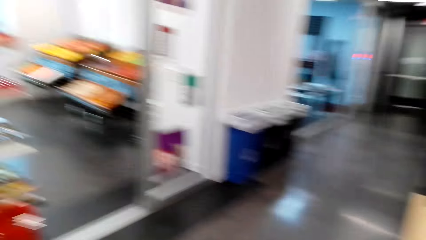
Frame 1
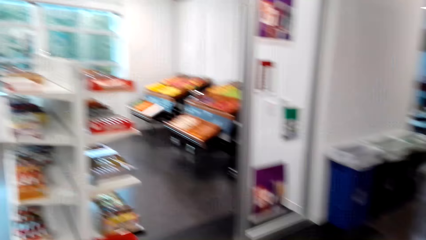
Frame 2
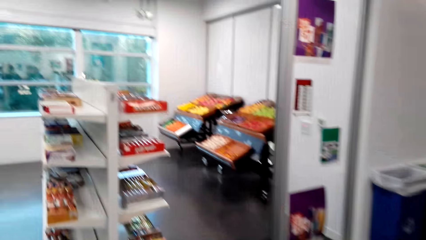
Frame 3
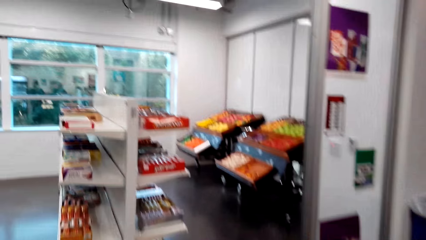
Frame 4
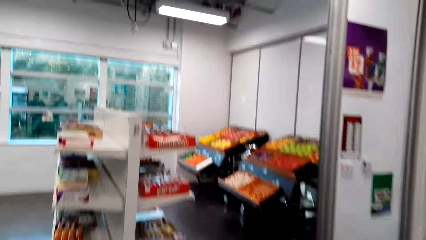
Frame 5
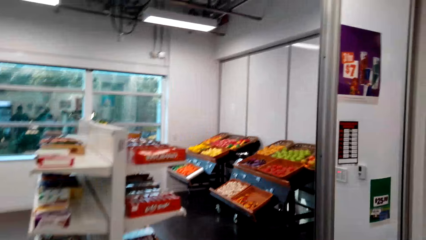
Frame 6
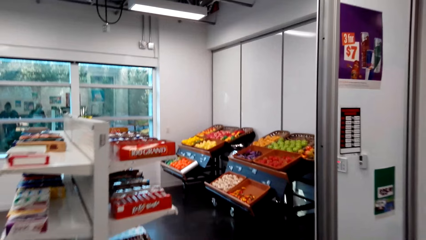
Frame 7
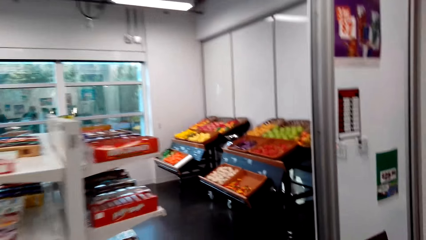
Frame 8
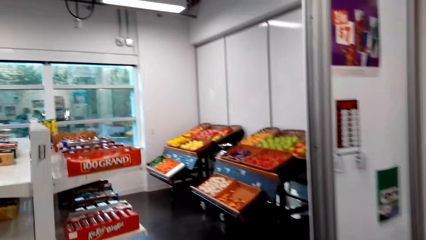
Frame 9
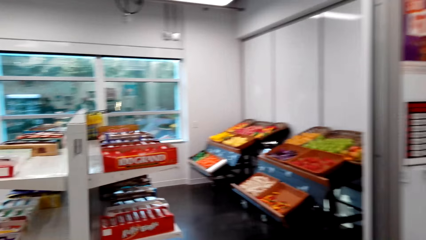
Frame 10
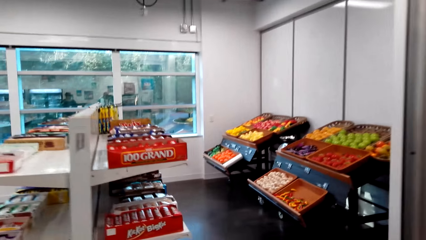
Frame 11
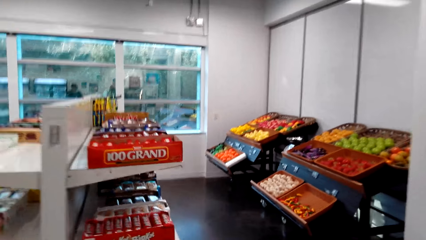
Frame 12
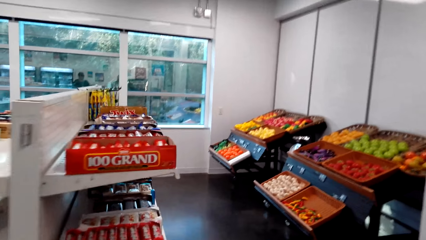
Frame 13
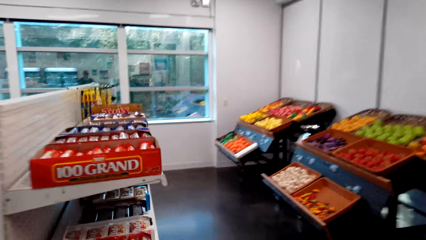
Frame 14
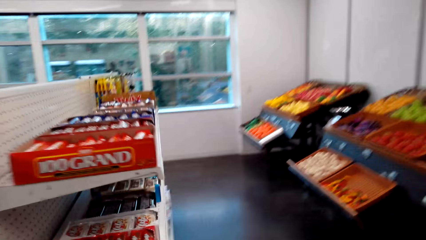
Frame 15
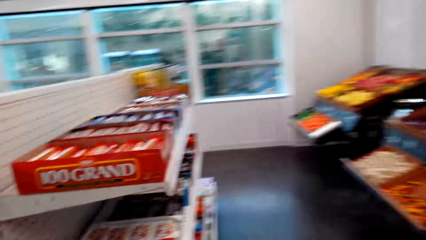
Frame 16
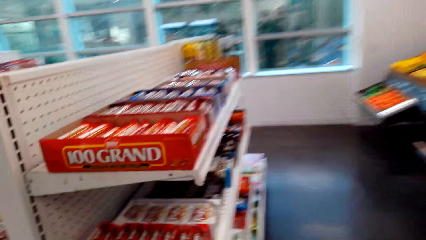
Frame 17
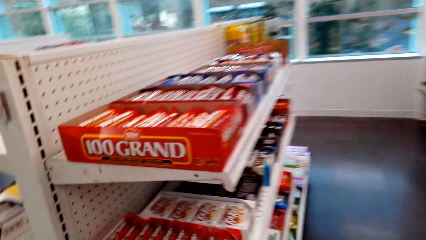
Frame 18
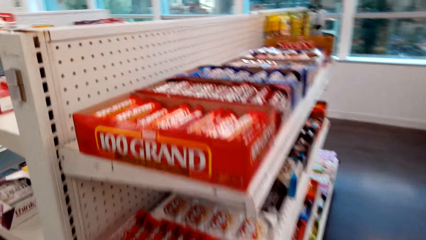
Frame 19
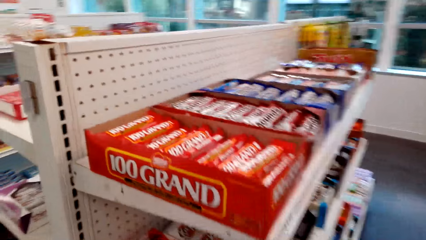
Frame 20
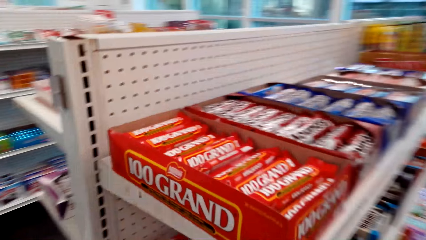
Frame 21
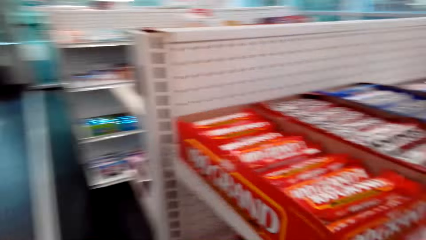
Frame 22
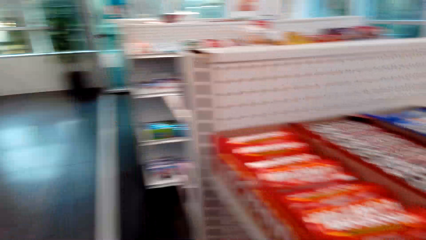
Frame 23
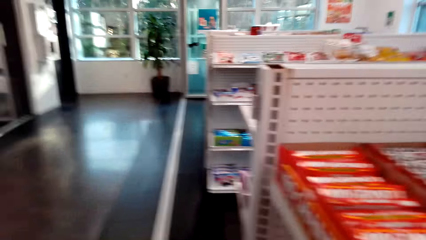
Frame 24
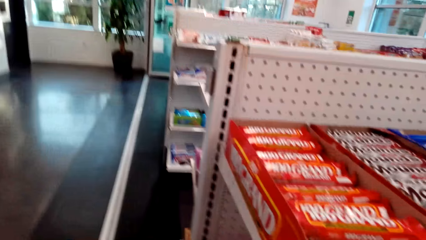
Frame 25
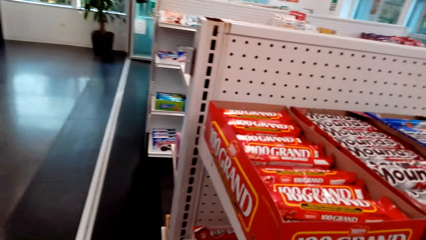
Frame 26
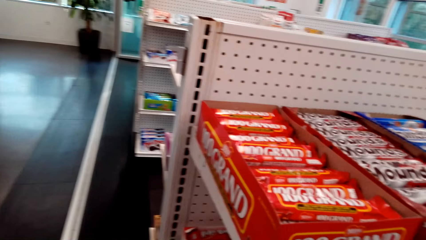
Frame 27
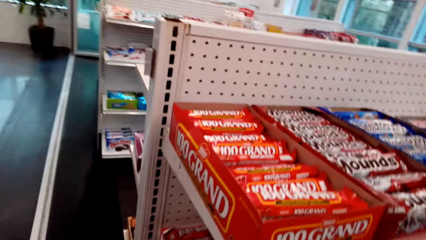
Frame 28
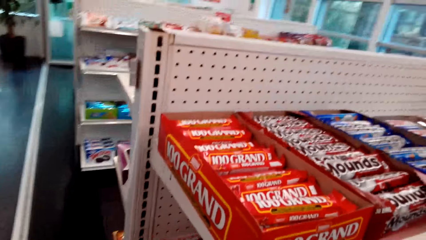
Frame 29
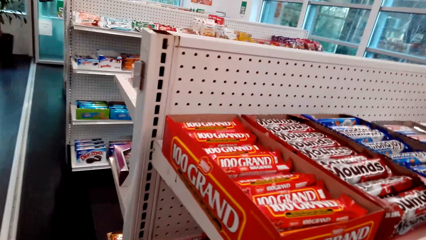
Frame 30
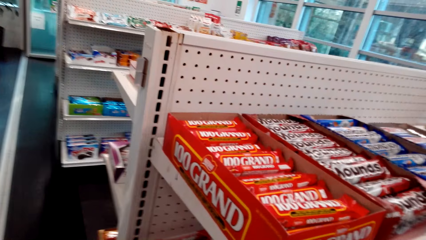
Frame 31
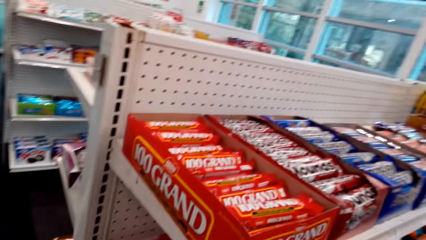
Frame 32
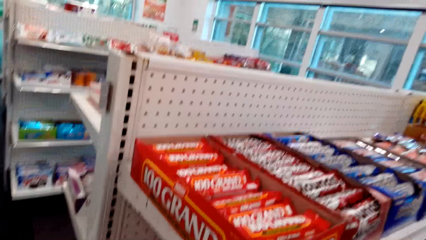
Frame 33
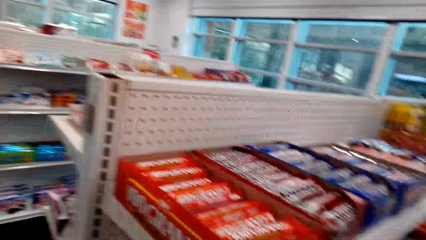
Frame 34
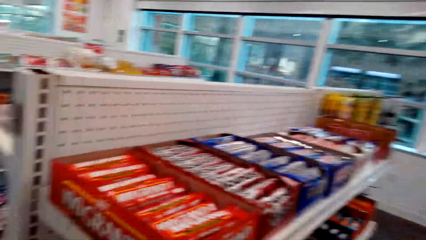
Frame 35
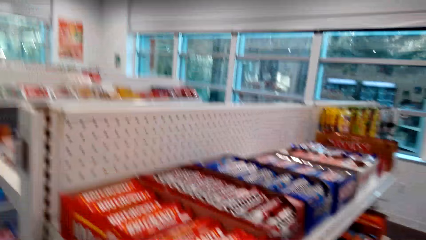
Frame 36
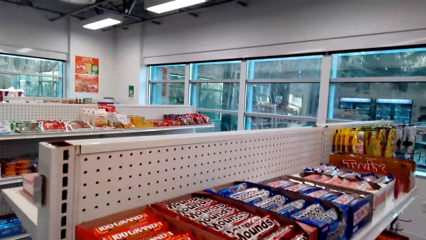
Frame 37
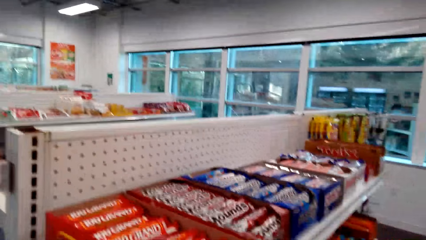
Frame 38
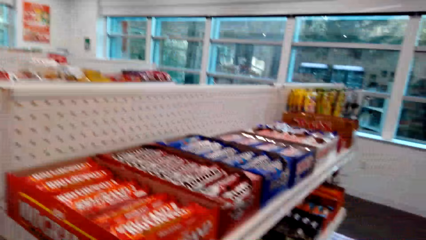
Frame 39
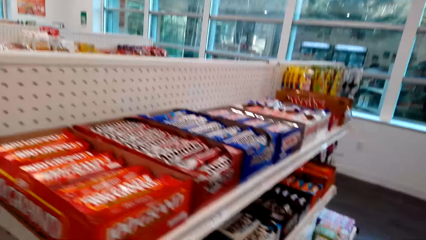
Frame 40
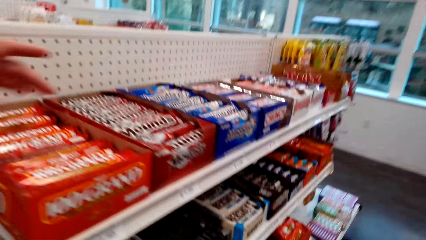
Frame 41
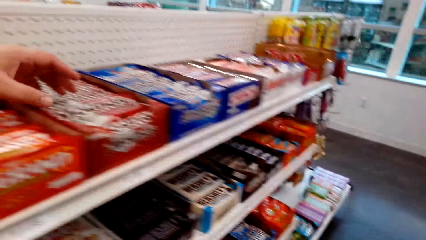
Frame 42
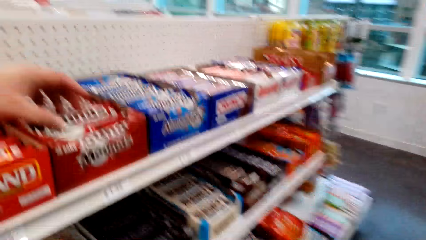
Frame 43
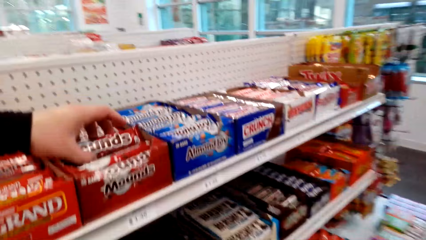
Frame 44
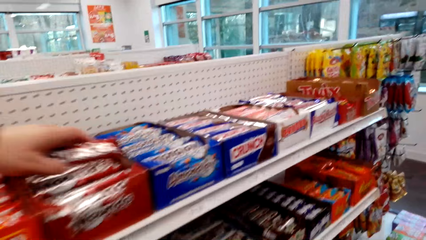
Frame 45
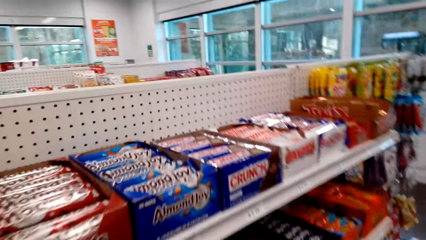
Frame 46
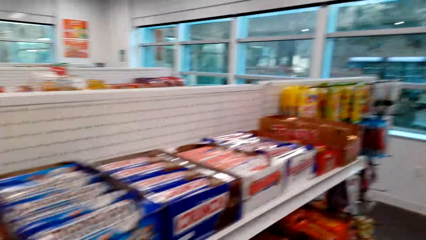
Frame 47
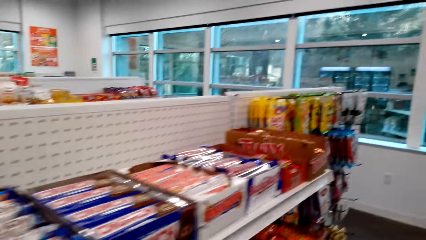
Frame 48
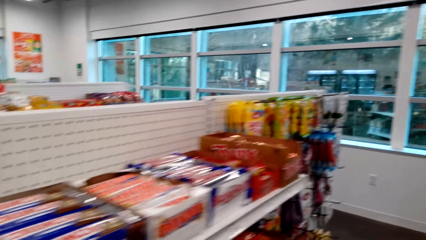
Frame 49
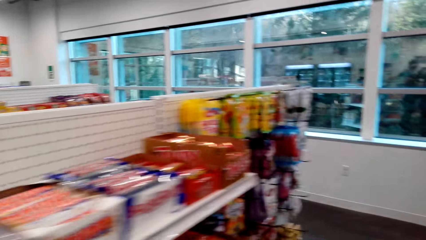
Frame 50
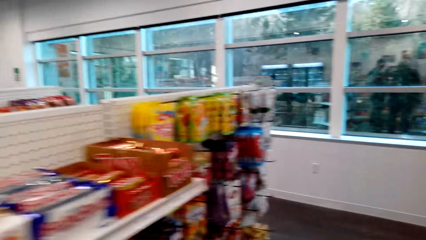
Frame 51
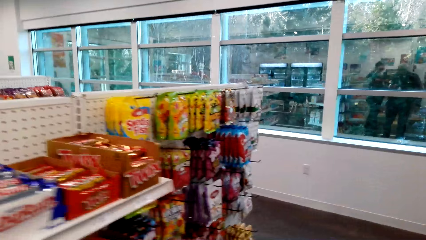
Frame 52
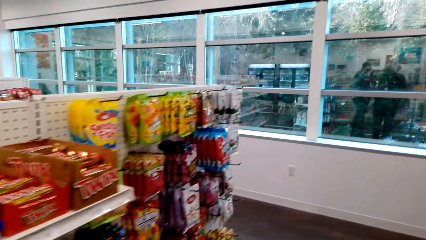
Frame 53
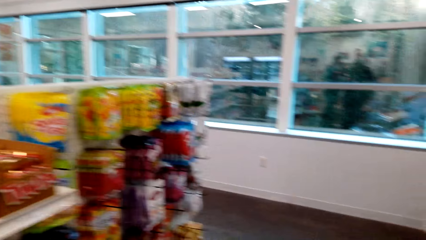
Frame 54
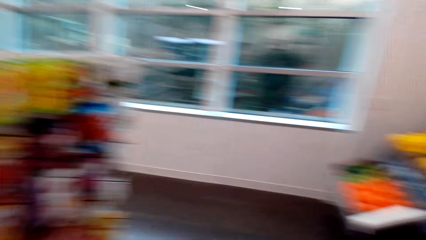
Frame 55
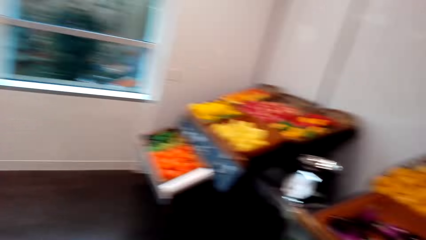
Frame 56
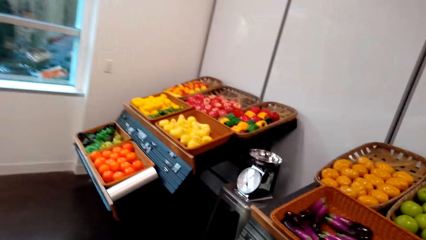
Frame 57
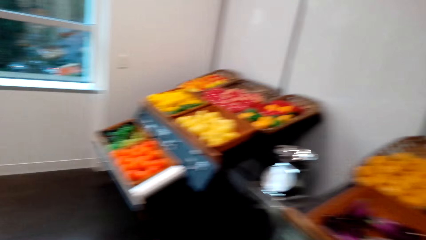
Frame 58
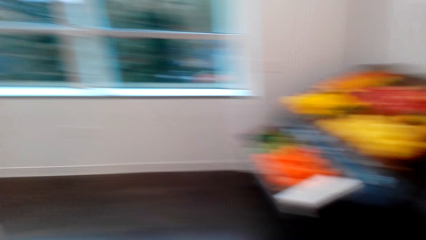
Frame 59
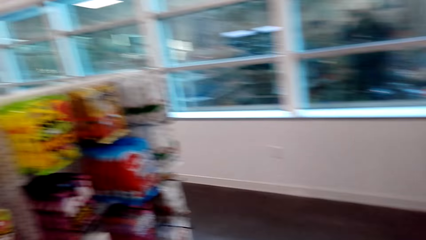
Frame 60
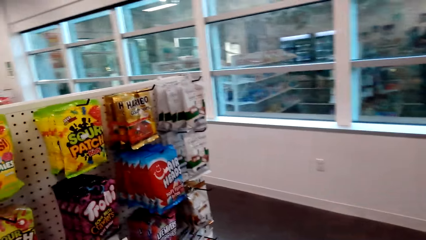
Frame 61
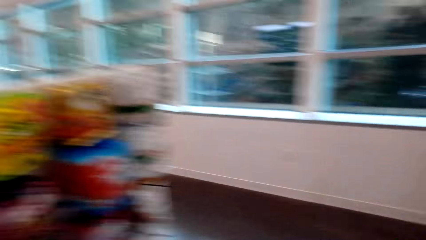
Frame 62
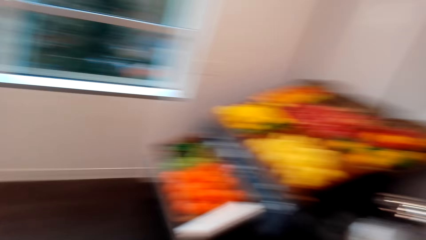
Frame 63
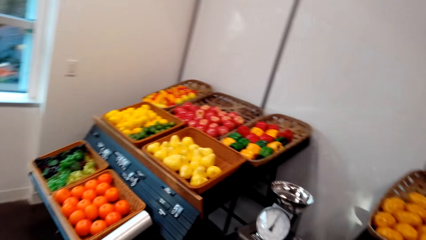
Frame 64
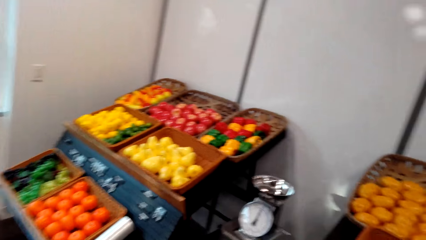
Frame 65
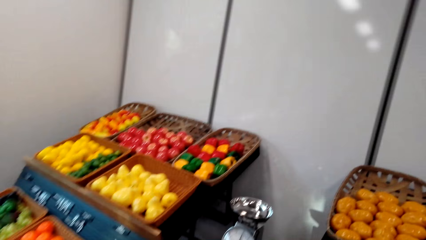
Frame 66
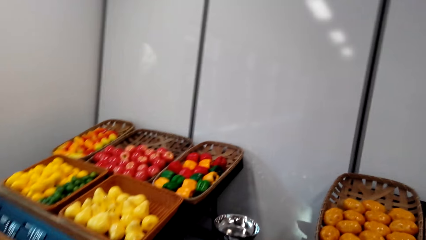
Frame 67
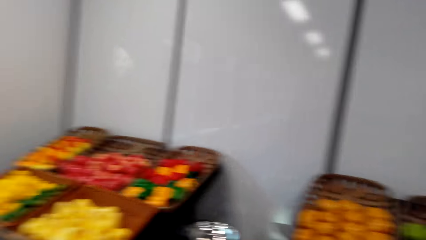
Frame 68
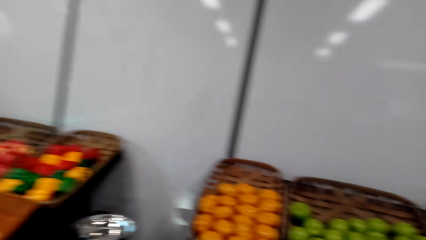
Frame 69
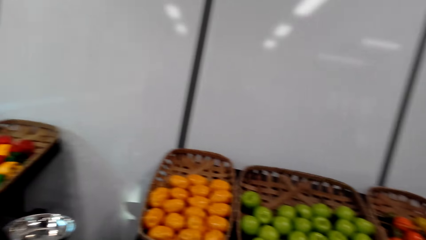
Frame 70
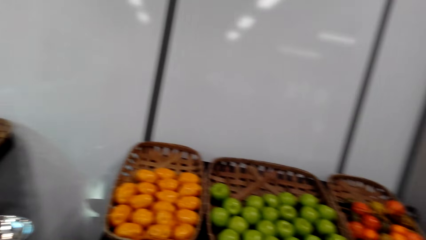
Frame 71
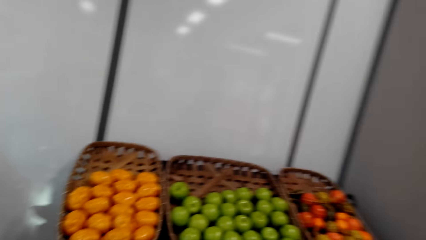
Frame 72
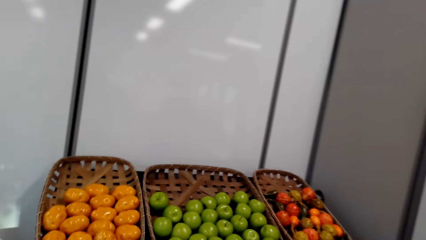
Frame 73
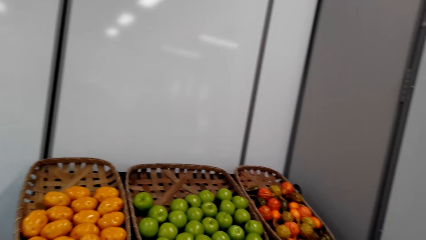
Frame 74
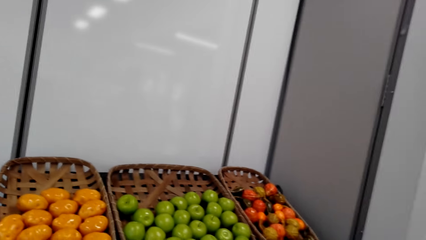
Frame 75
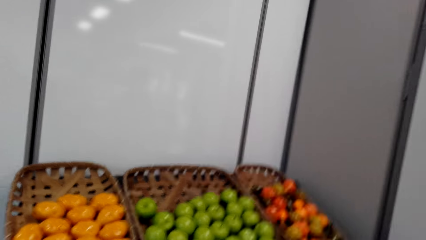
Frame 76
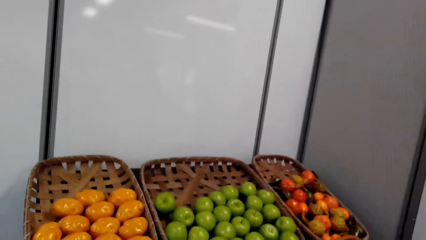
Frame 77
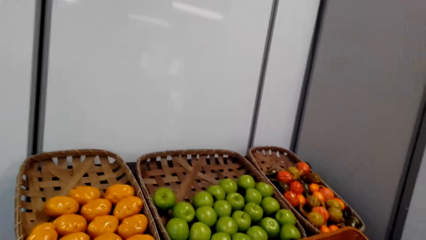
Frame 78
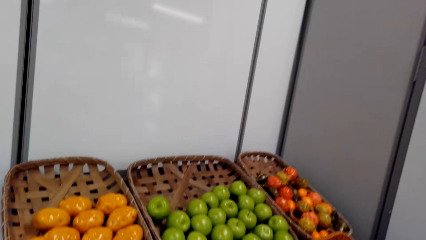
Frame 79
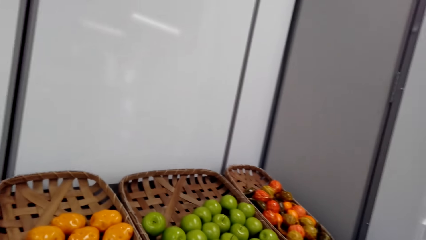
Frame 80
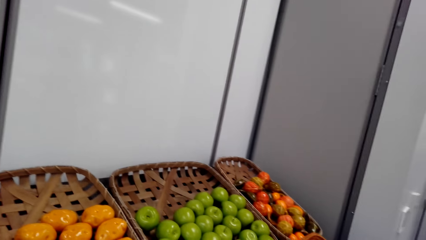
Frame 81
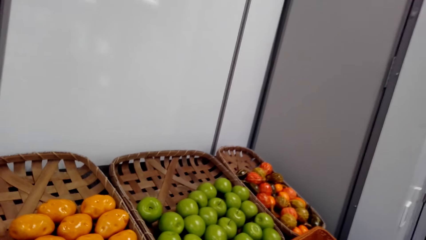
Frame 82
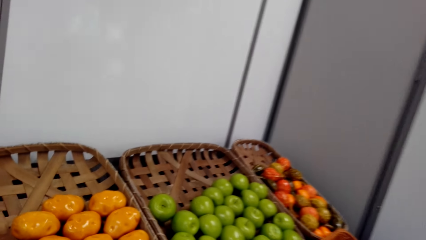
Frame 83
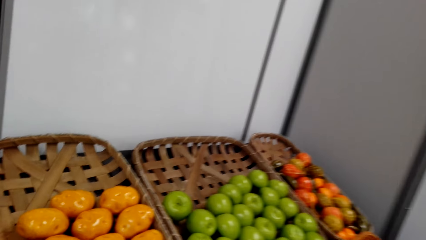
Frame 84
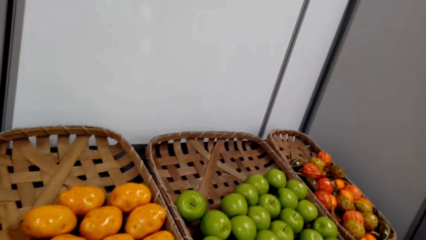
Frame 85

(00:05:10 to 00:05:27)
The camera wearer looks around, walks around, and picks up the Mounds. A woman picks up a snack. The camera wearer looks at the items on the shelves. They look around the supermarket.
